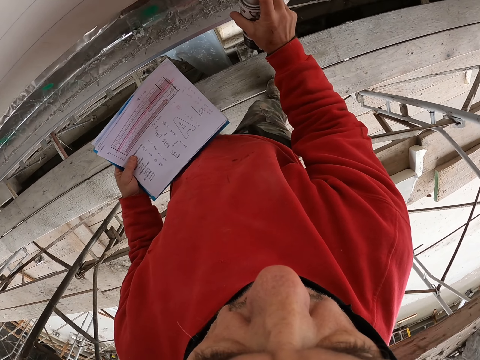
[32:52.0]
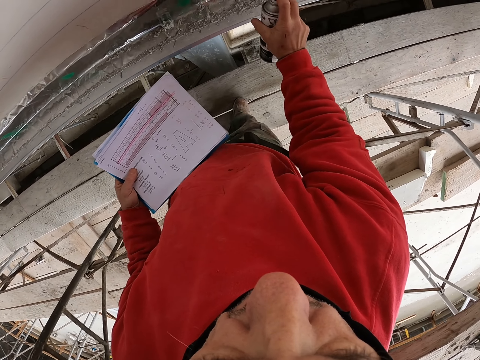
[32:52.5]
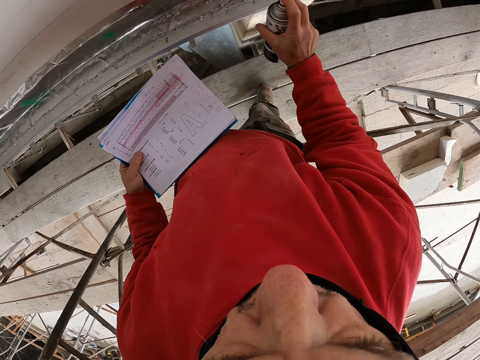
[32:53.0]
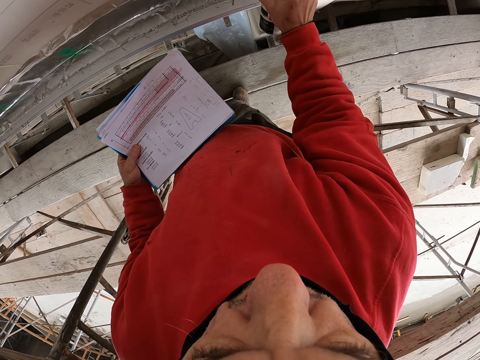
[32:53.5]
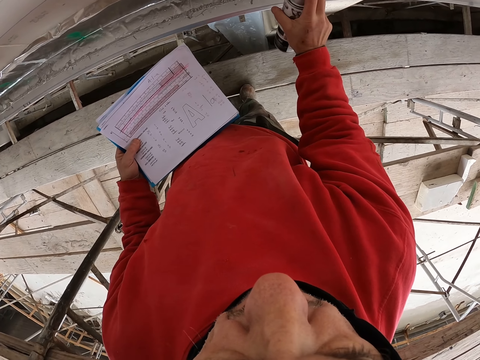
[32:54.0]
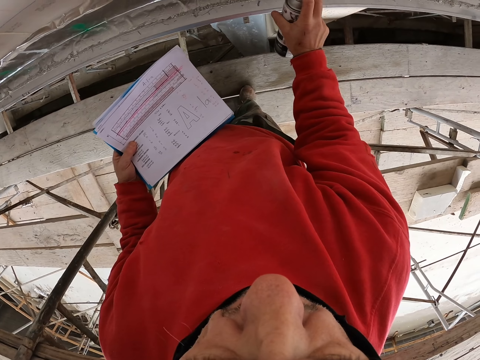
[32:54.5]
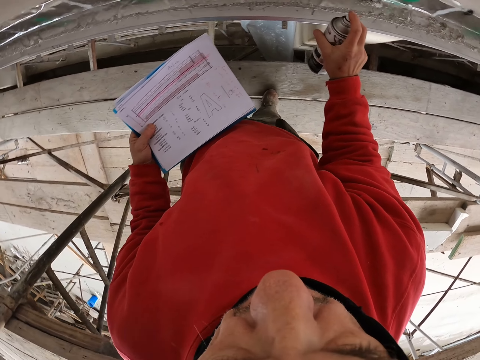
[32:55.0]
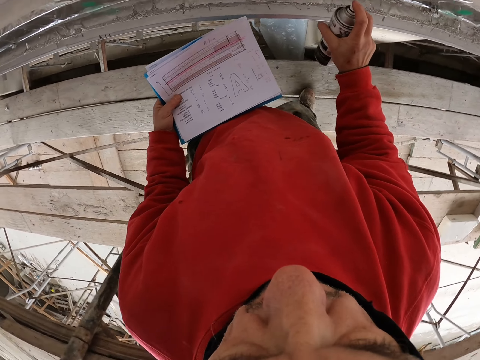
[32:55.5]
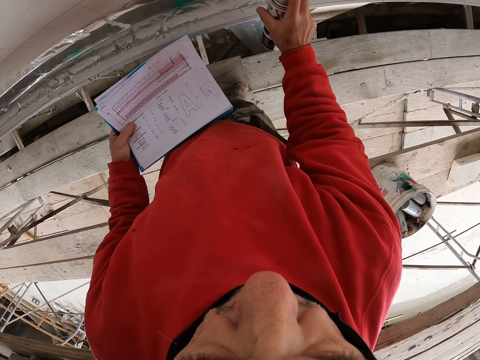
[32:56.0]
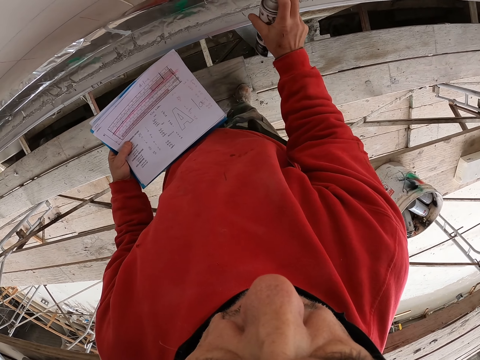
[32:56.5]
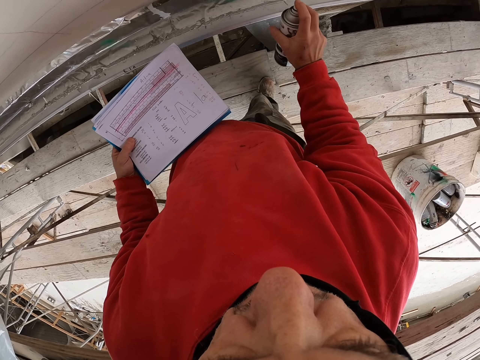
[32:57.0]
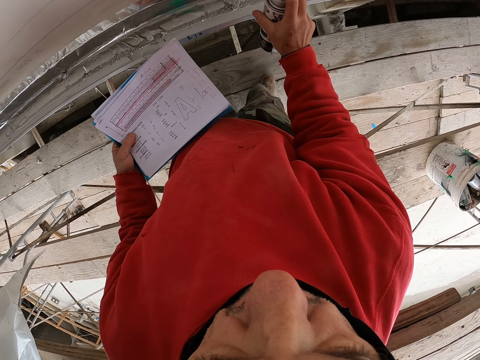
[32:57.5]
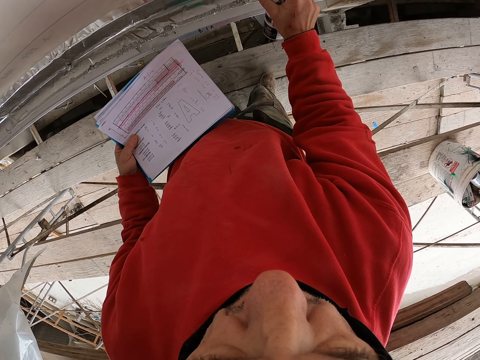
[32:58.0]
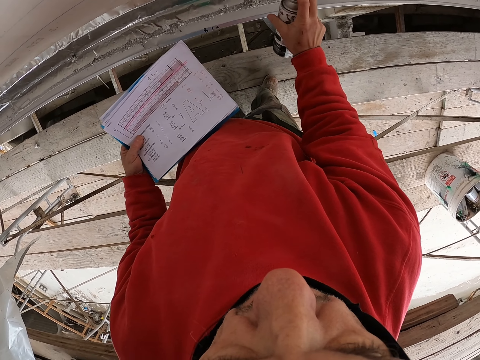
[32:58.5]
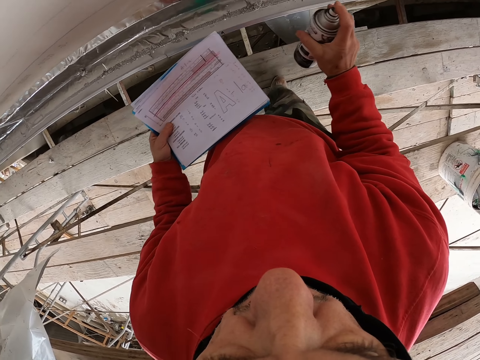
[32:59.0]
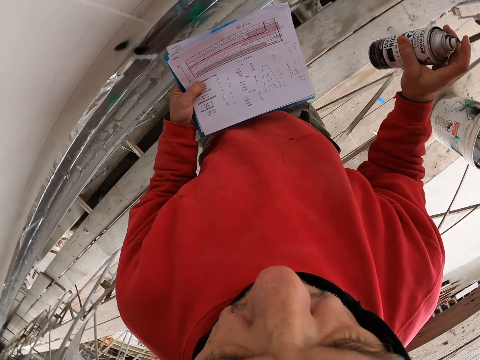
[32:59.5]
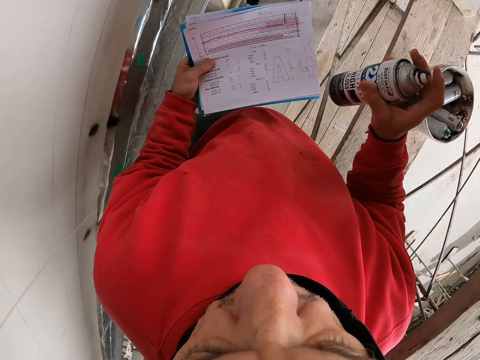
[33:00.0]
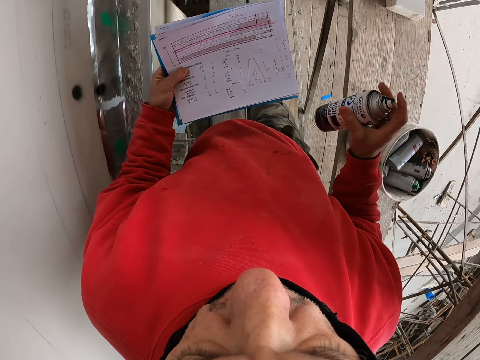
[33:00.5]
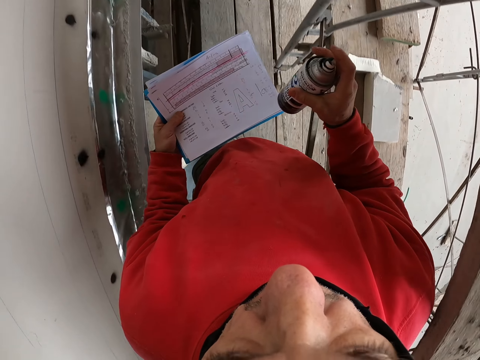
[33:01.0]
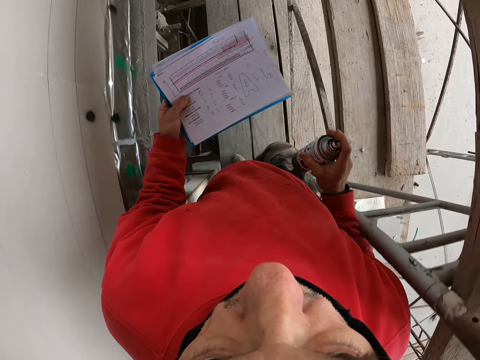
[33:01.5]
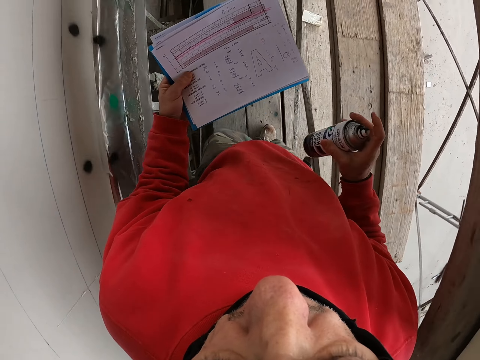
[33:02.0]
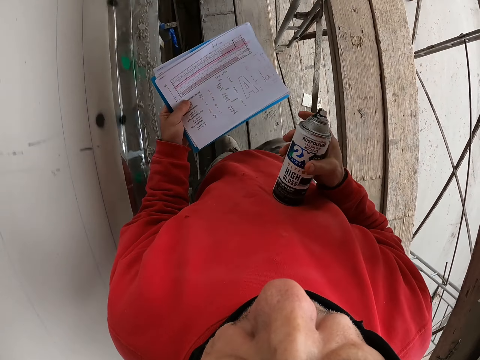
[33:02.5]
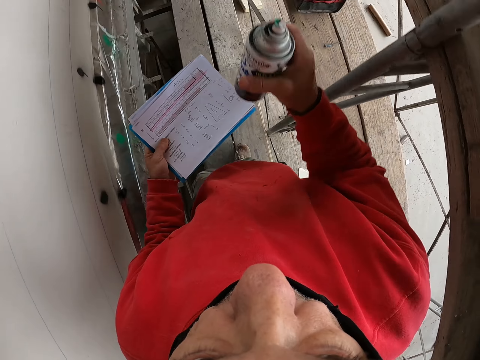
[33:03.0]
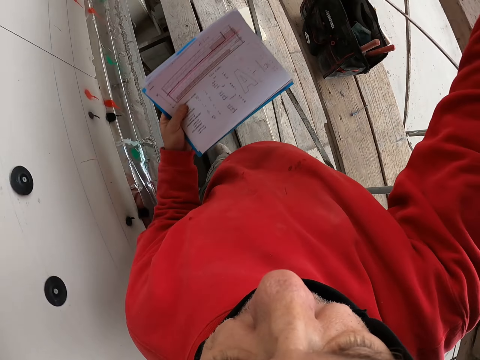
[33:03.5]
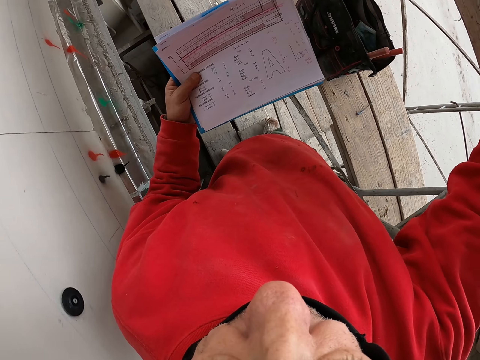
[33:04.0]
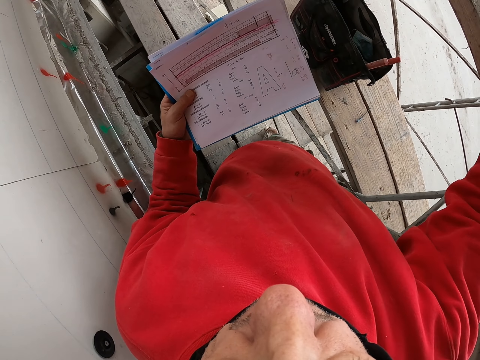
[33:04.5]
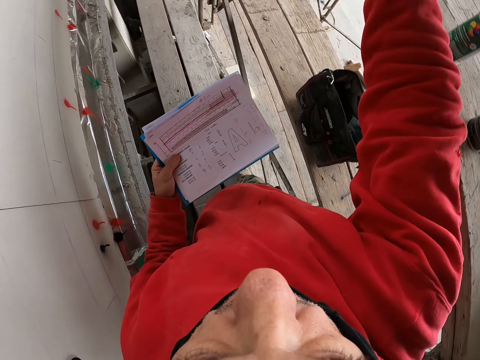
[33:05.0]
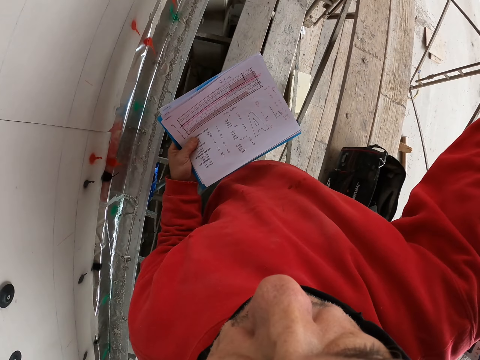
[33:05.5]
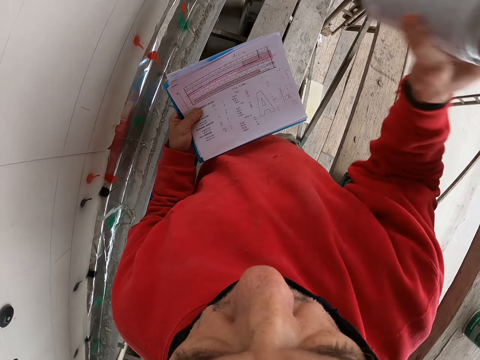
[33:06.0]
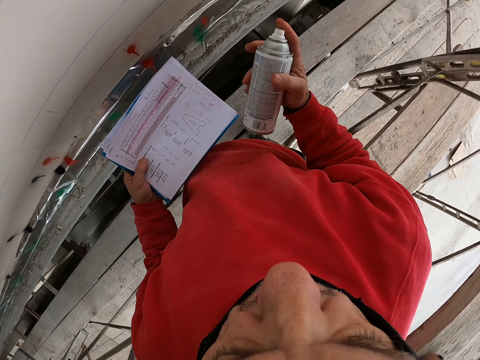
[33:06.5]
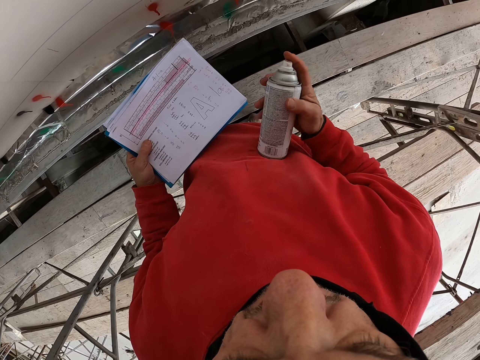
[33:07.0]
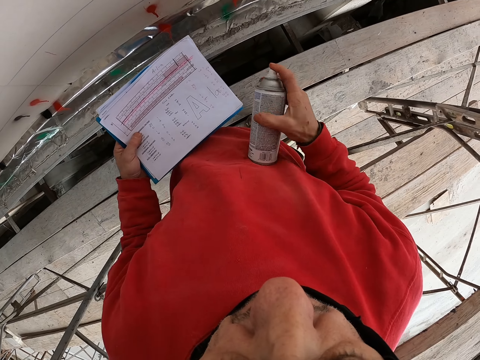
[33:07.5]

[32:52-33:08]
The camera wearer stops spraying the wall. They walk a few steps. They put the paint spray on the upper shelf. They pick up another spray paint from the upper shelf.

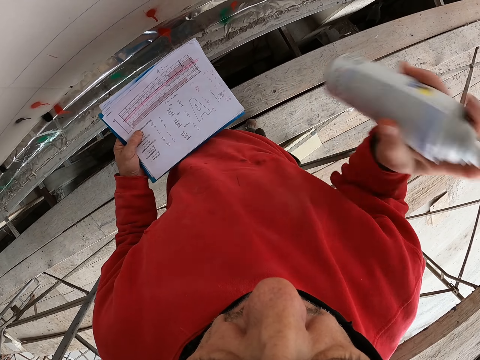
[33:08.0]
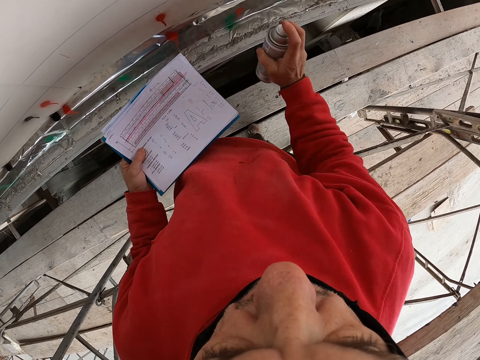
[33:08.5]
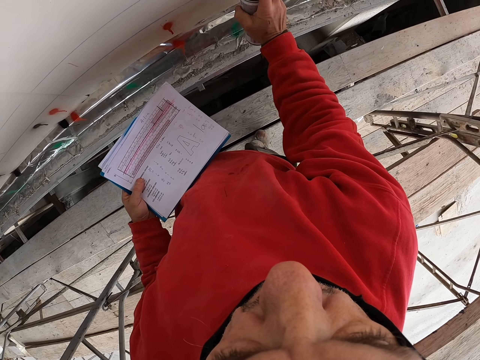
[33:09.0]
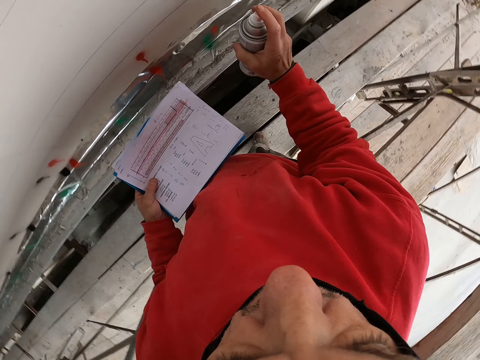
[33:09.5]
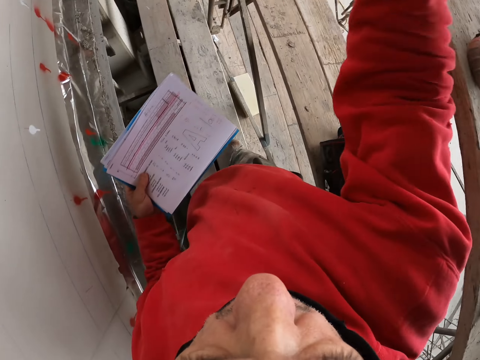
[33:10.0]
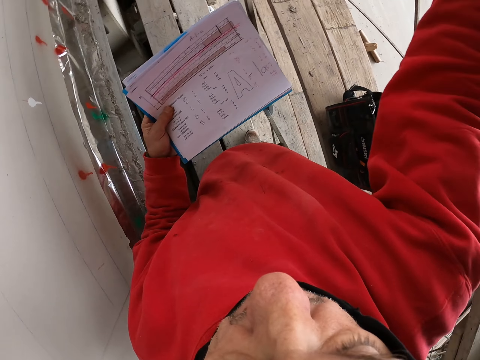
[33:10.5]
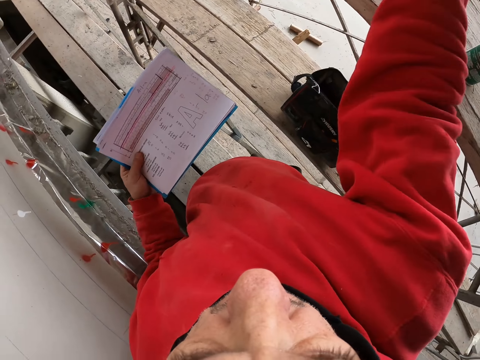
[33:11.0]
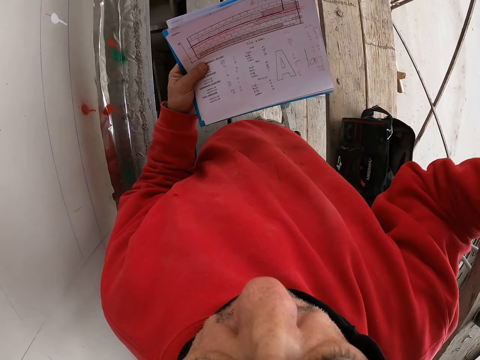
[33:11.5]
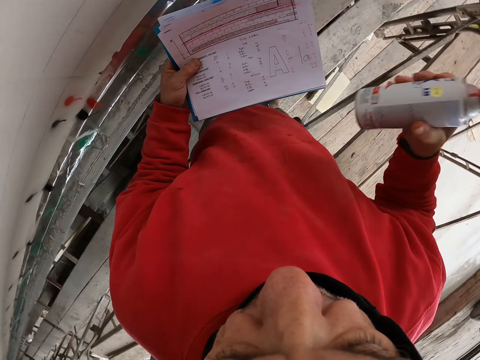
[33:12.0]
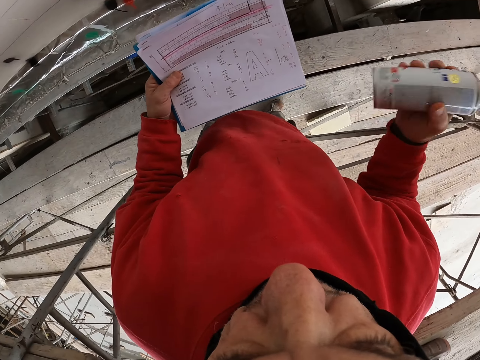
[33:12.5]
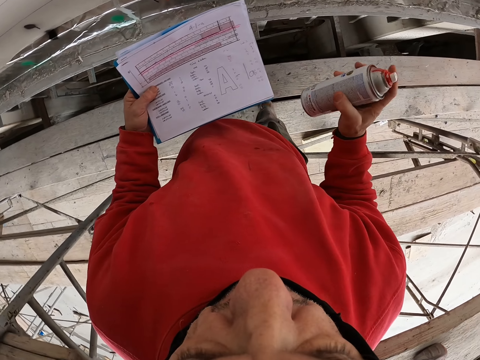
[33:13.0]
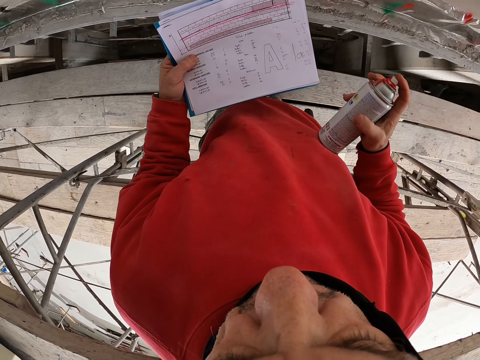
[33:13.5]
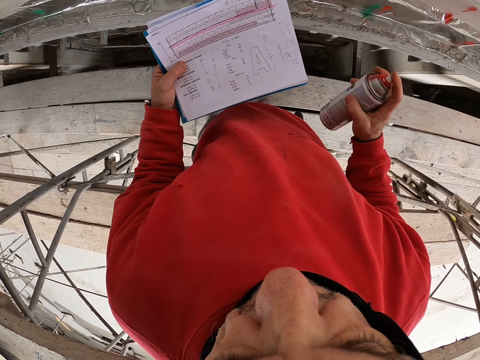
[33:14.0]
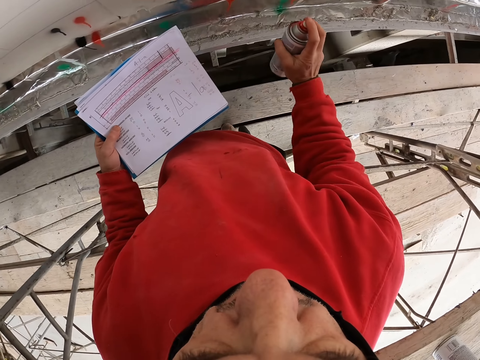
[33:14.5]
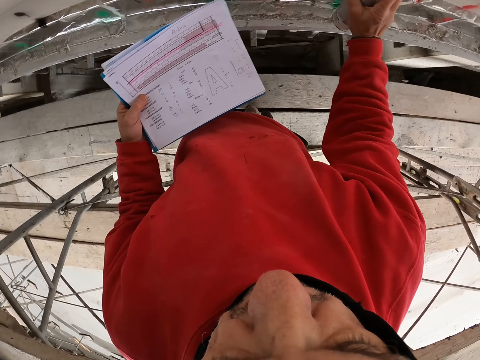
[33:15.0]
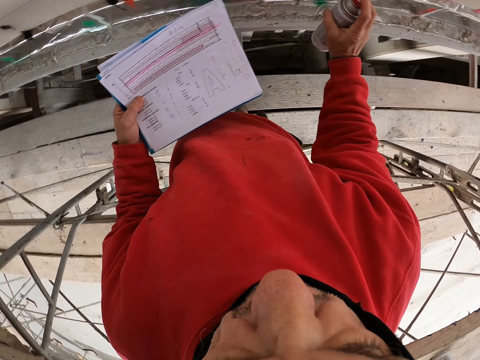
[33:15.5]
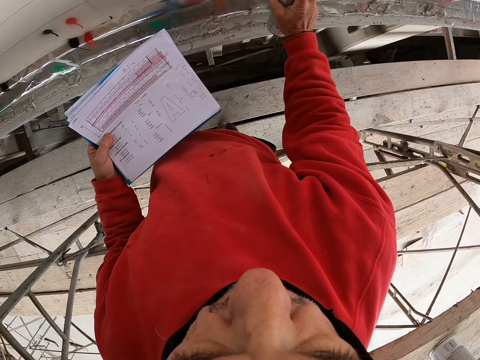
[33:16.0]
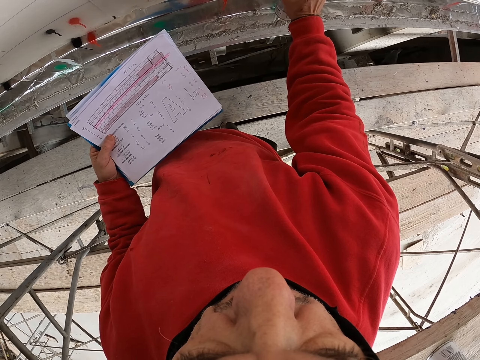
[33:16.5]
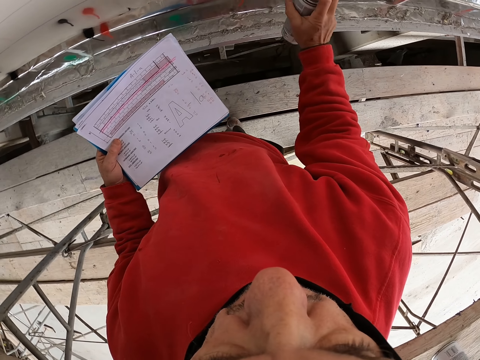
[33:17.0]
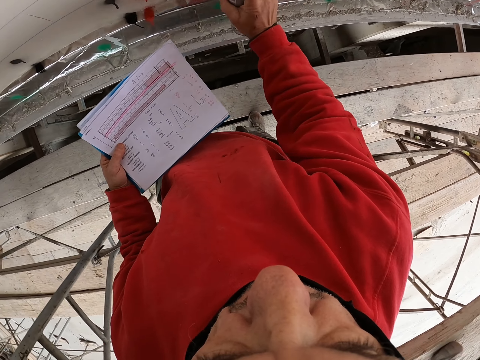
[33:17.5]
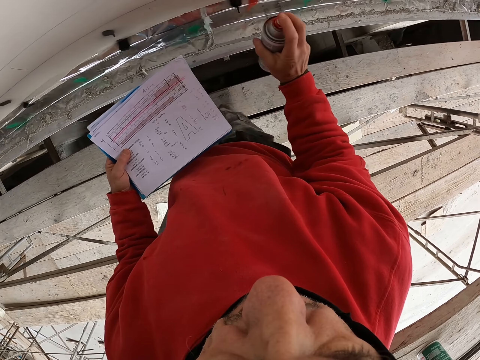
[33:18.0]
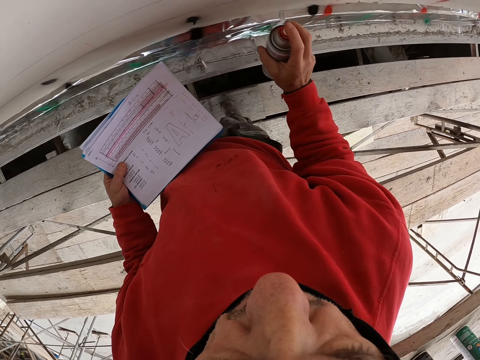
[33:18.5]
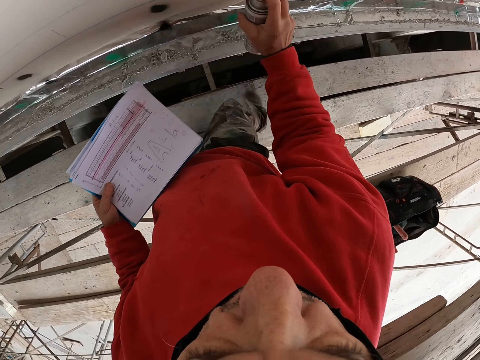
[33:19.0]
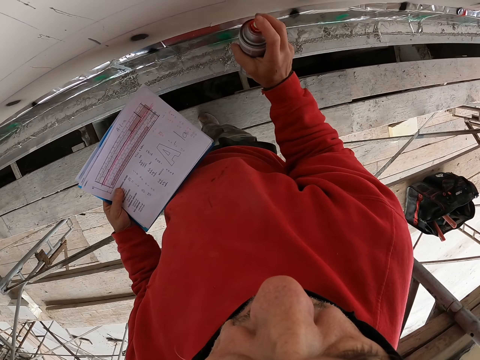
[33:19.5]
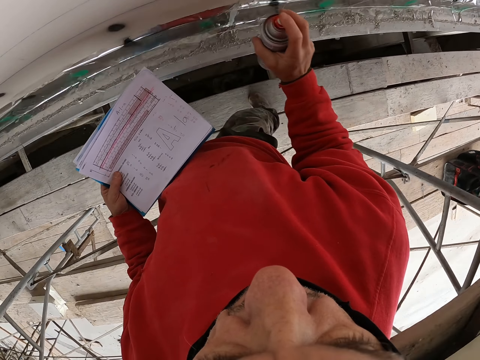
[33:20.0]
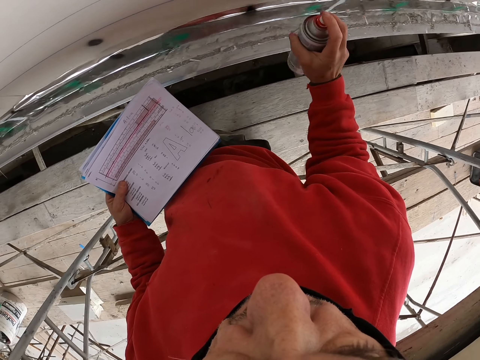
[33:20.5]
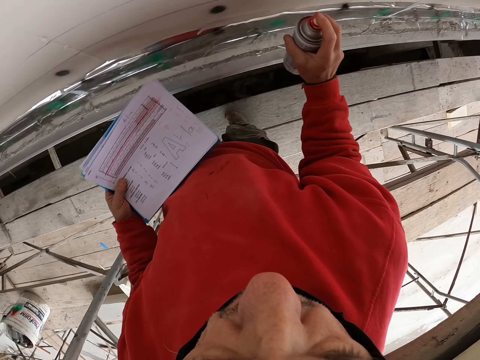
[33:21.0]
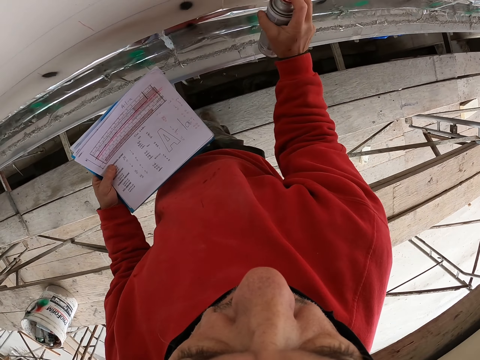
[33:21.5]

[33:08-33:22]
The camera wearer shakes the spray paint back and forth. They spray the wall. They put the paint spray on the upper shelf. They pick up another spray paint from the upper shelf. They shake the spray paint back and forth. They spray the wall.
